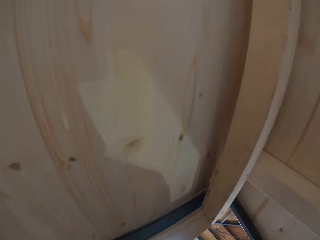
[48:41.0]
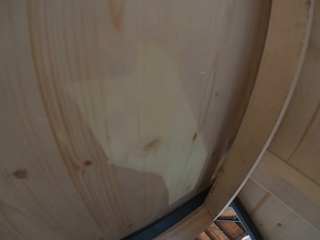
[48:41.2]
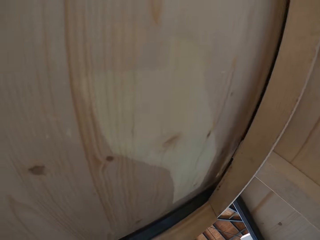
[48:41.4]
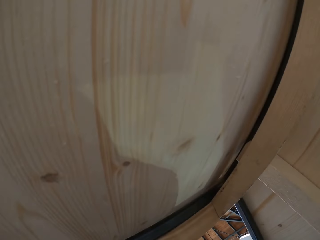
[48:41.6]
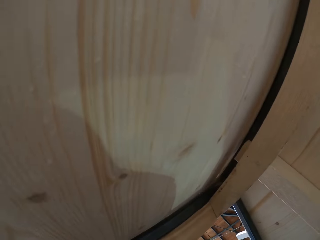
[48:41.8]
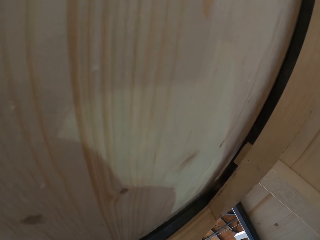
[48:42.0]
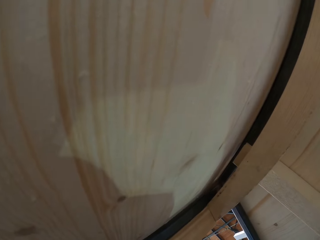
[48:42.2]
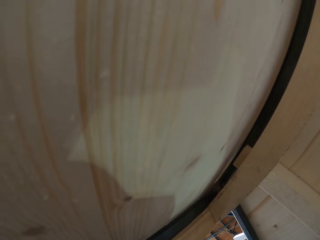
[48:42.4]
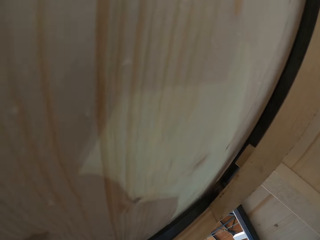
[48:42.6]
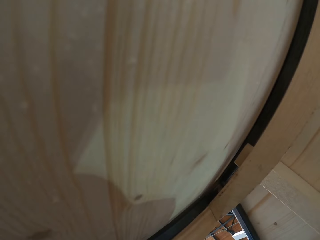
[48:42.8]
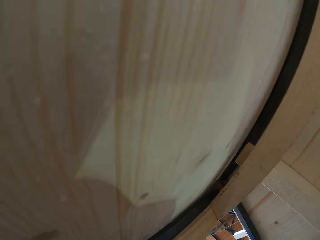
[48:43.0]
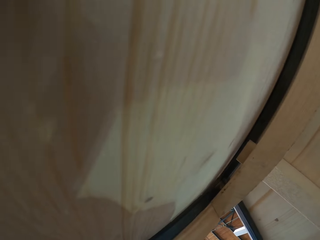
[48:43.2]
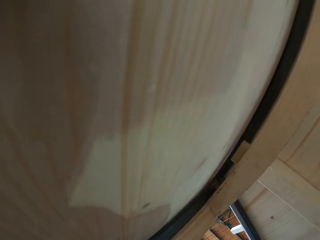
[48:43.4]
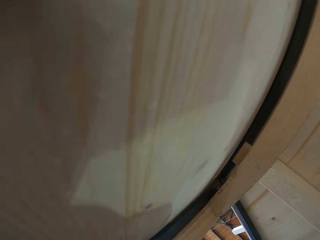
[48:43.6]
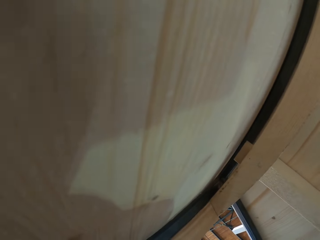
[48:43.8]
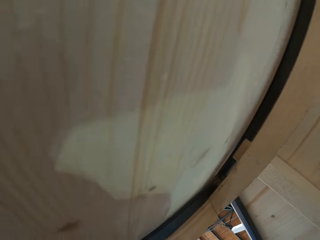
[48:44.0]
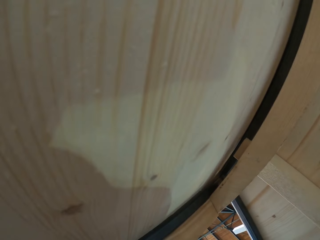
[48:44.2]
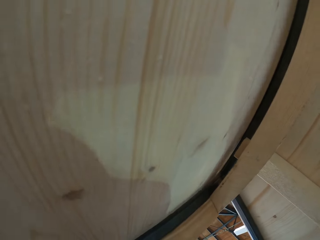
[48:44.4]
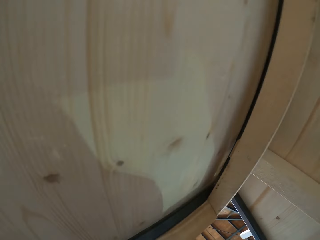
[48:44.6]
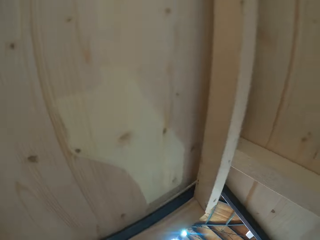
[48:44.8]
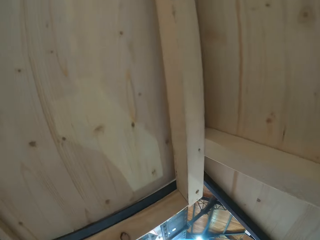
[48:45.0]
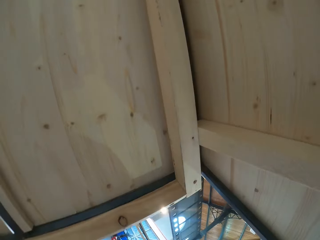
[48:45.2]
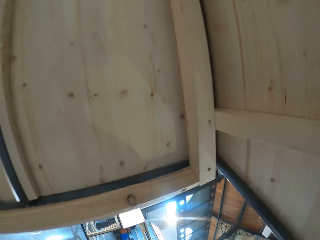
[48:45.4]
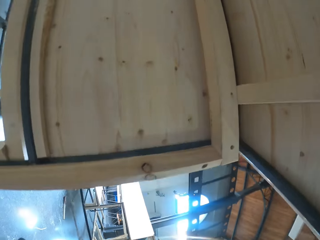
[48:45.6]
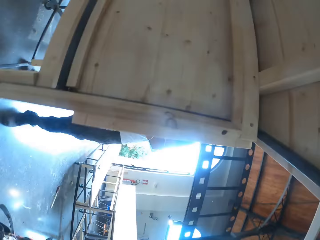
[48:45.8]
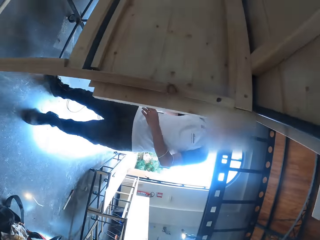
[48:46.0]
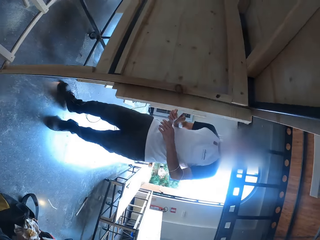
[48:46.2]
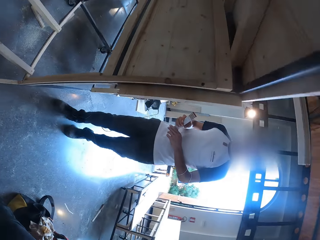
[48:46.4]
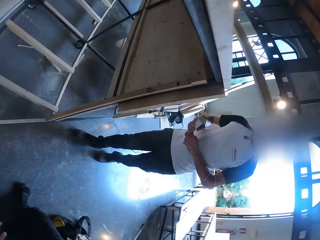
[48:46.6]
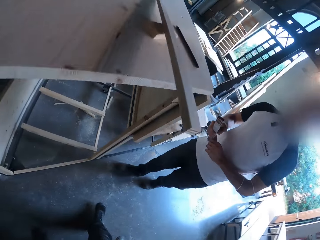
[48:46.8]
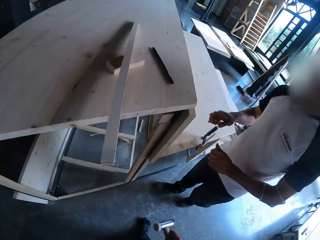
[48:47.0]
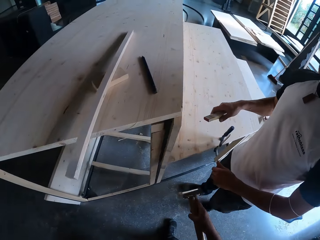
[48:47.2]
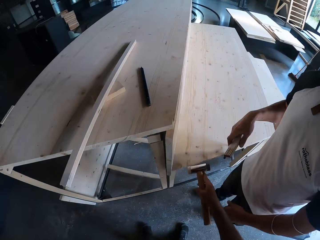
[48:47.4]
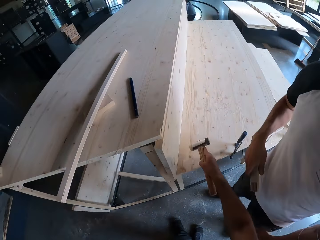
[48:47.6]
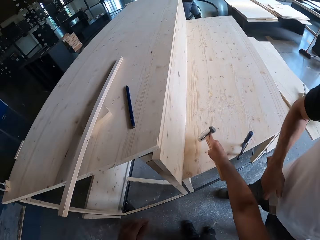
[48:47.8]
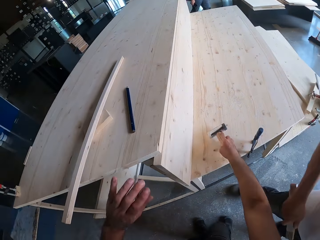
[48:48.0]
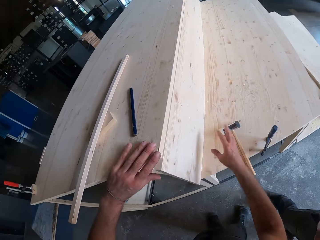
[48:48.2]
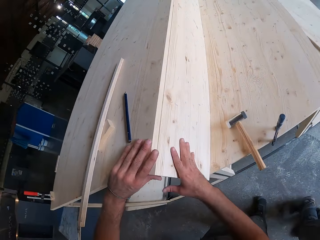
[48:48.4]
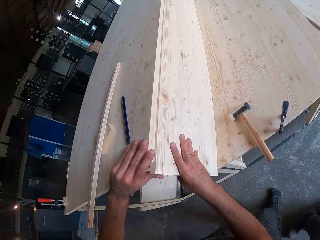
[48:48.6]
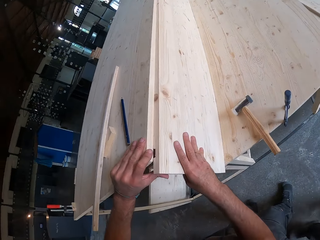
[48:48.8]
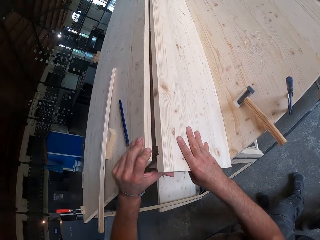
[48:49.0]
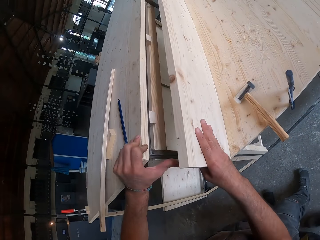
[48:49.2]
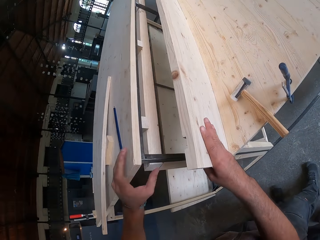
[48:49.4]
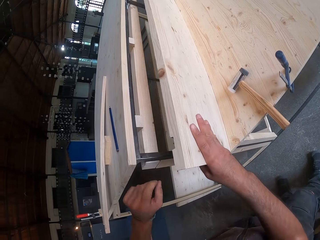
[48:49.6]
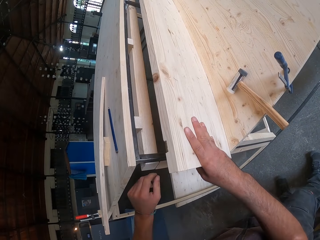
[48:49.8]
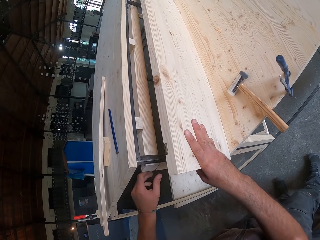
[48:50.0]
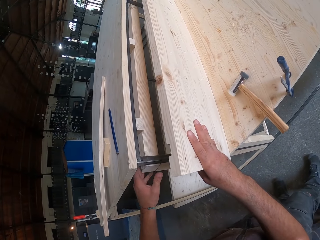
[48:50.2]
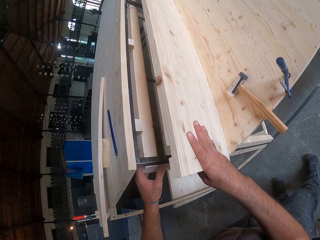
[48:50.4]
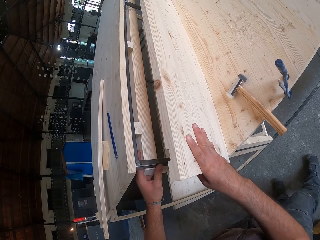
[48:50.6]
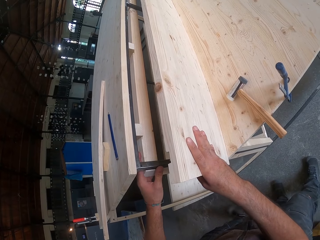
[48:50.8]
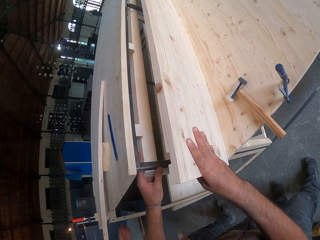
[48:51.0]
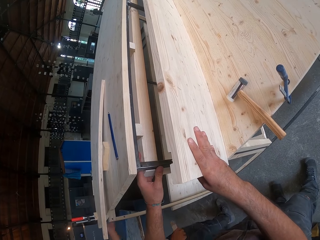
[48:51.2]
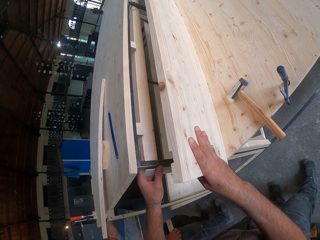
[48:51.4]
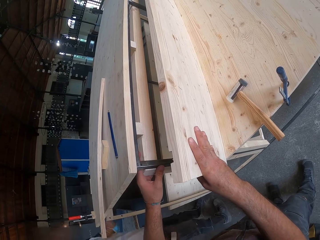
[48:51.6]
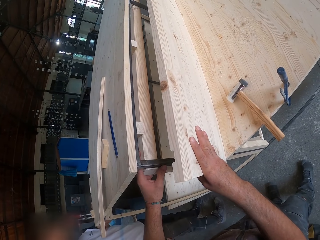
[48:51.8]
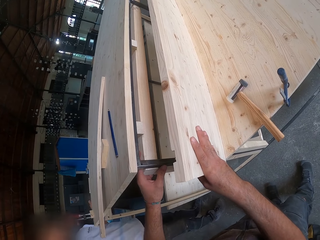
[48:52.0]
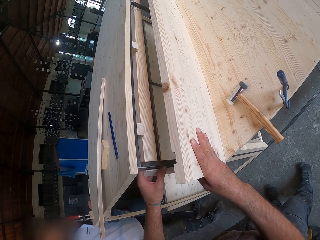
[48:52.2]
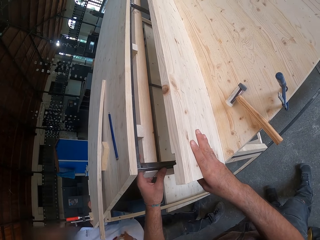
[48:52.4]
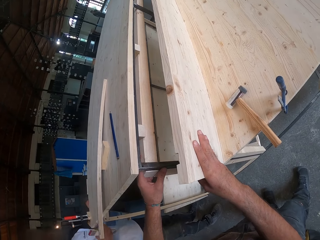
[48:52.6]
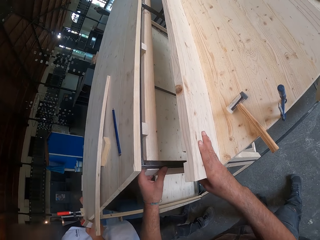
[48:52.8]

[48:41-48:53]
The camera wearer drops the hammer on the table with his right hand. He pulls the wood out with both hands. He levels the wood.

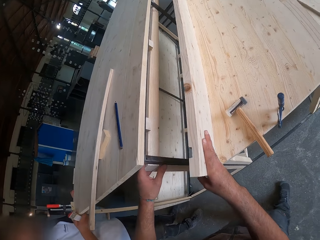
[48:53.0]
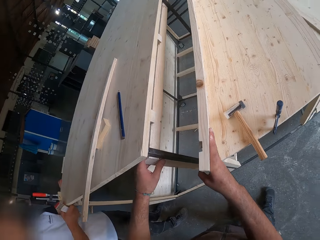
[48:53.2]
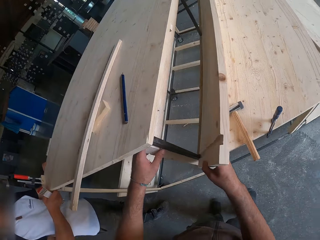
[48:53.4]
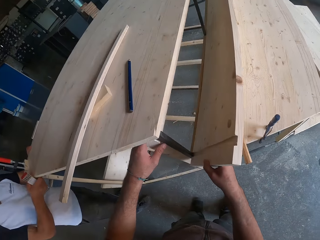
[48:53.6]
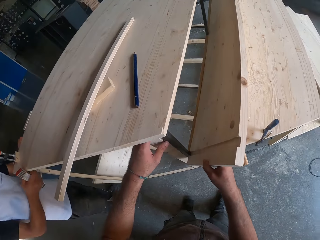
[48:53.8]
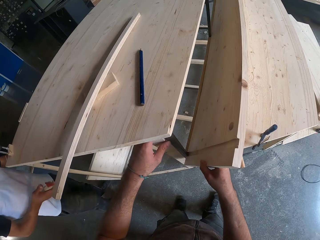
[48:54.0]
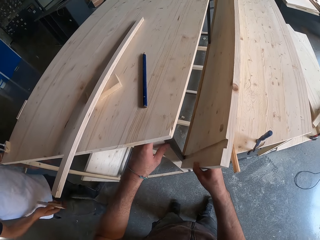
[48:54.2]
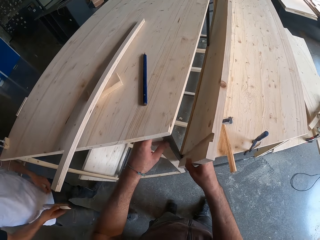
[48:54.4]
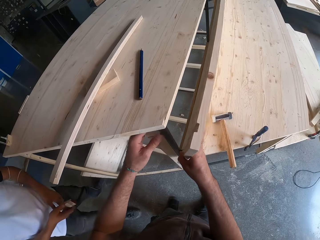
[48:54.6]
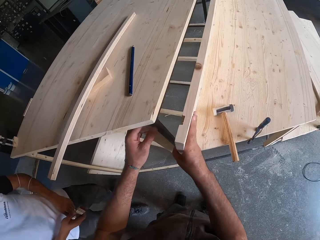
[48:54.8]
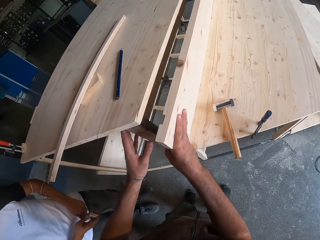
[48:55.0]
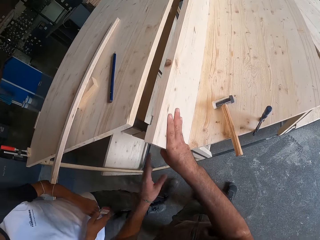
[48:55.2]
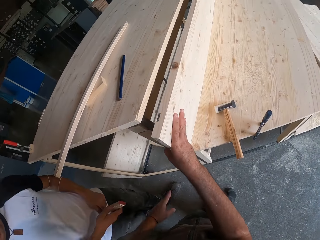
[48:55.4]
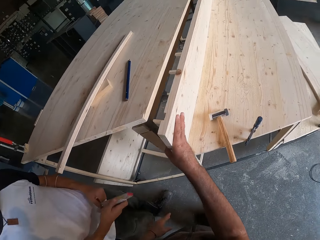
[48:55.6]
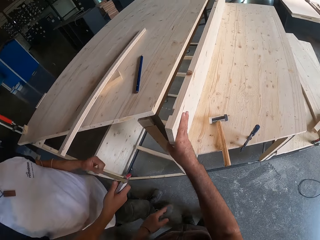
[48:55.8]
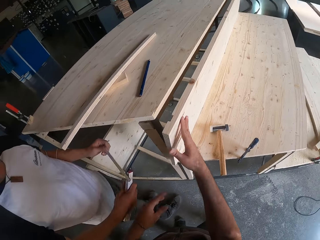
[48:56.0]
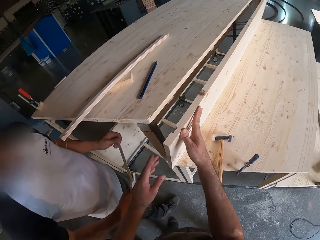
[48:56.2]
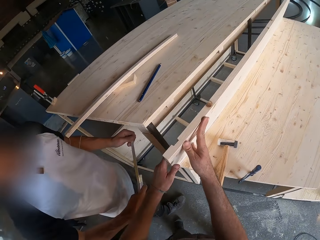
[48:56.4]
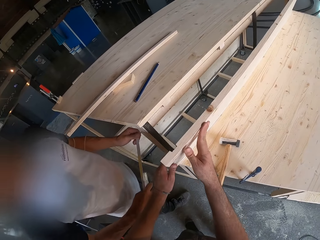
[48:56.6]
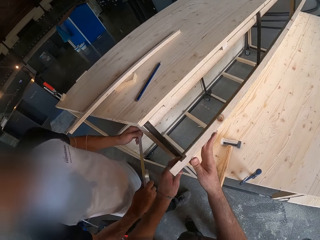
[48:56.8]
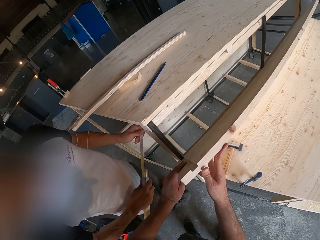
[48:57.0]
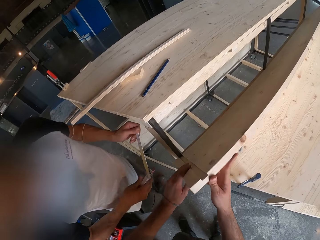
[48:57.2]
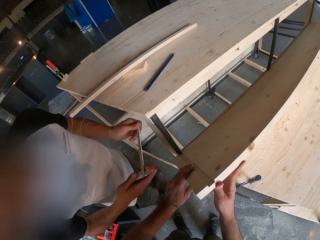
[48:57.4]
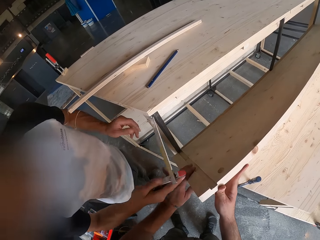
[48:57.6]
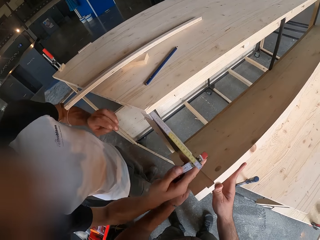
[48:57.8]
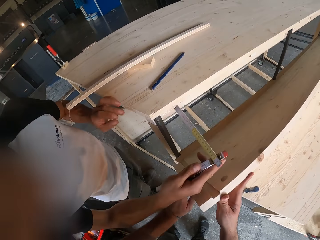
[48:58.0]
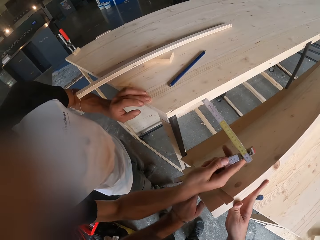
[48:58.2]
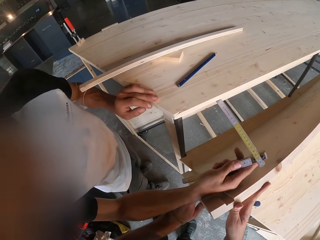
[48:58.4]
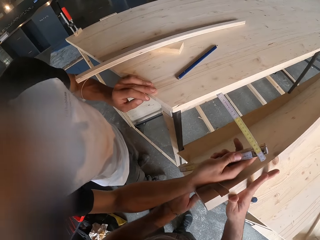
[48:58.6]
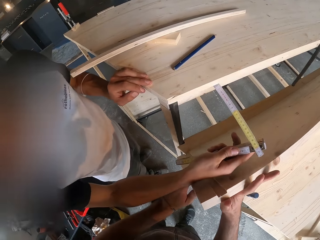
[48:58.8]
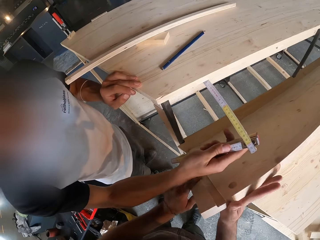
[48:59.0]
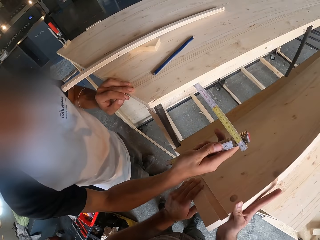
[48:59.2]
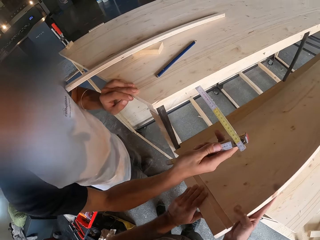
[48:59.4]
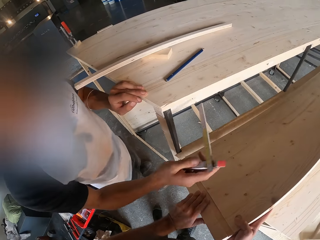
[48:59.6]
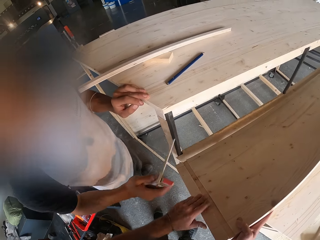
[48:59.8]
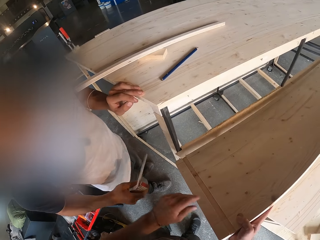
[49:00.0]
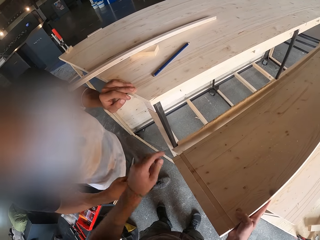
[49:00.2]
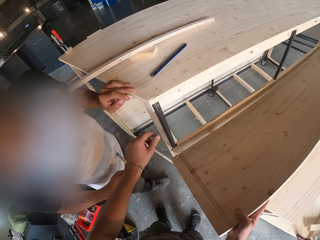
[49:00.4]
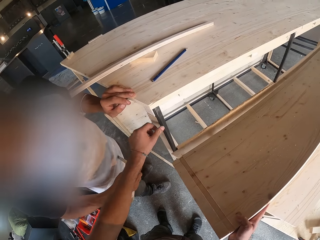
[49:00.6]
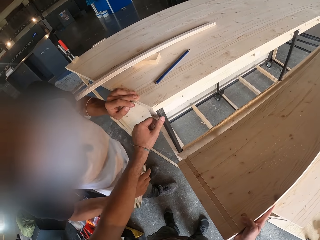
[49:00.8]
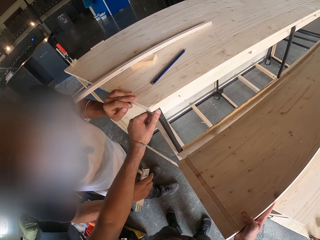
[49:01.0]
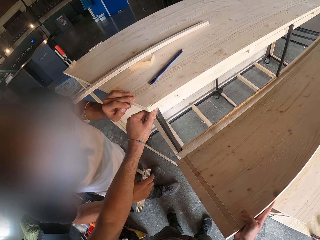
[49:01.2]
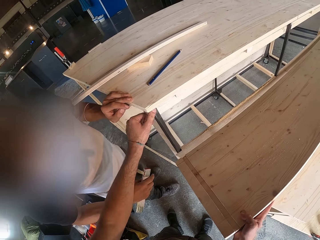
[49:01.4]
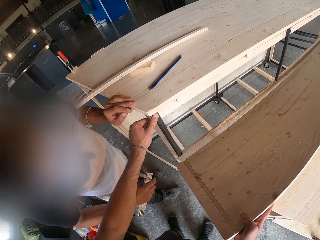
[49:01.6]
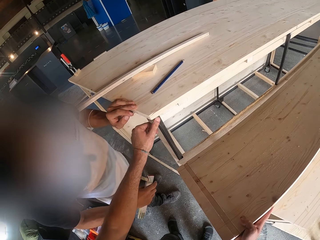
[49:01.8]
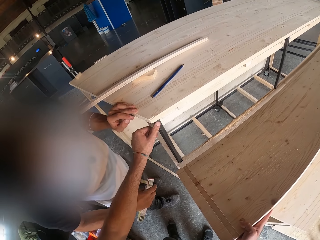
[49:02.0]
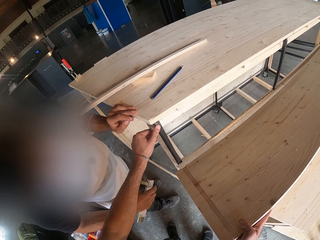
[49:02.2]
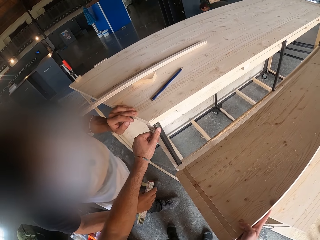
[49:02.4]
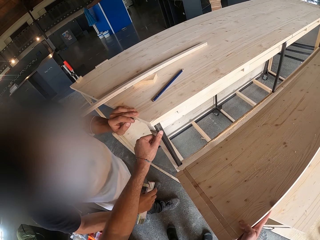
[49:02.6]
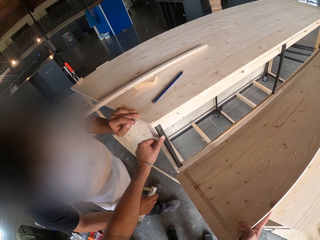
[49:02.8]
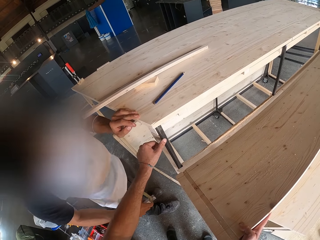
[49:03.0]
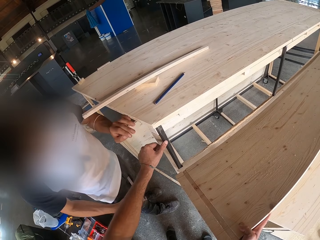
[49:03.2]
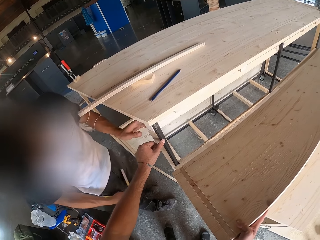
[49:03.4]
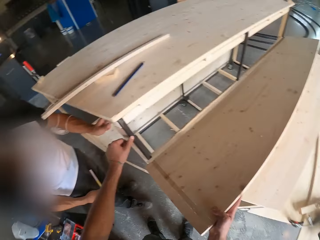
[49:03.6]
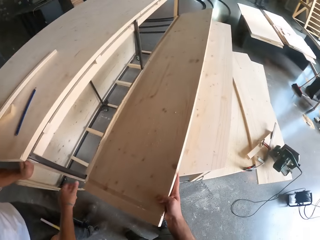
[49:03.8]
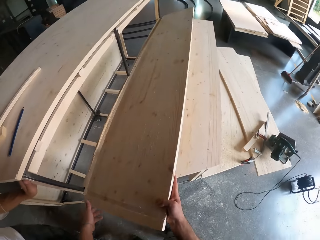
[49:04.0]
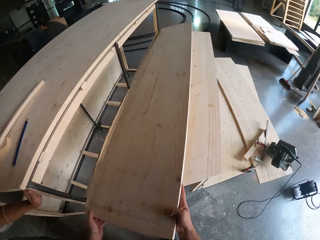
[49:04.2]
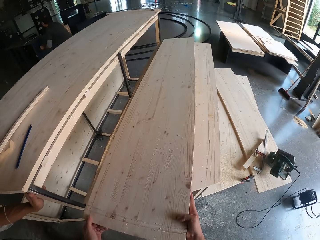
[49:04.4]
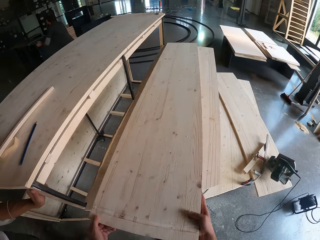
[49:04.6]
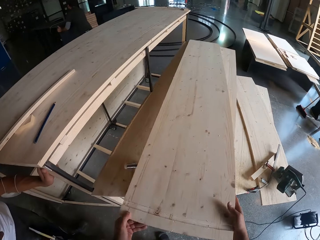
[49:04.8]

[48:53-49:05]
The man measures the wood with a measuring tape. The camera wearer rubs his left hand on the iron. He looks at the wood.
